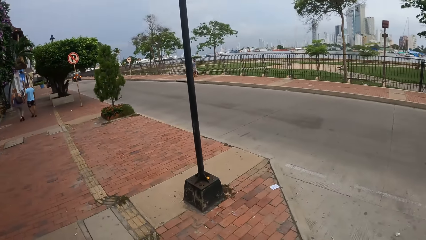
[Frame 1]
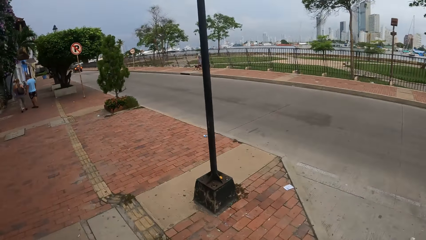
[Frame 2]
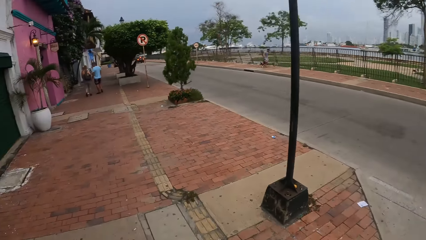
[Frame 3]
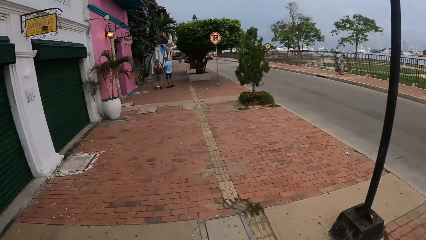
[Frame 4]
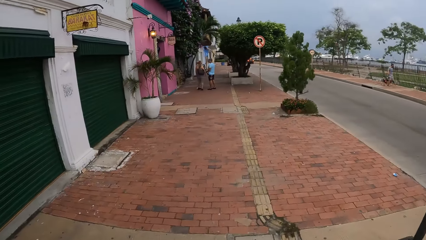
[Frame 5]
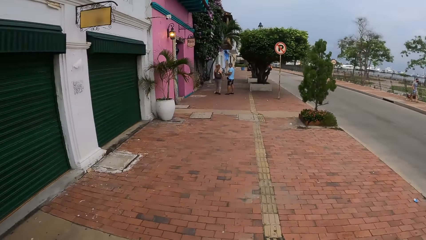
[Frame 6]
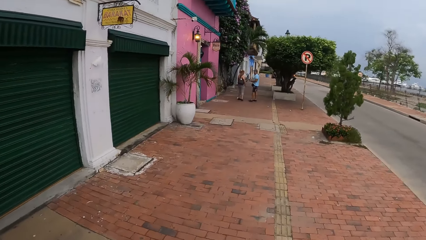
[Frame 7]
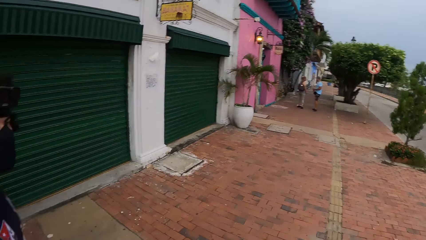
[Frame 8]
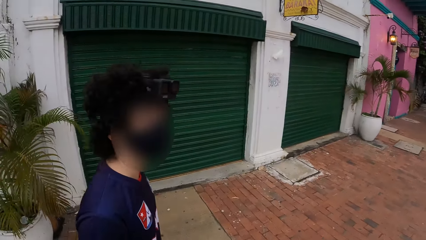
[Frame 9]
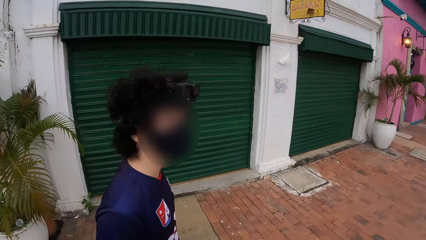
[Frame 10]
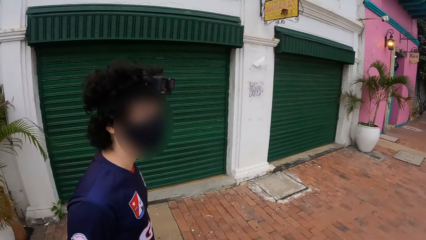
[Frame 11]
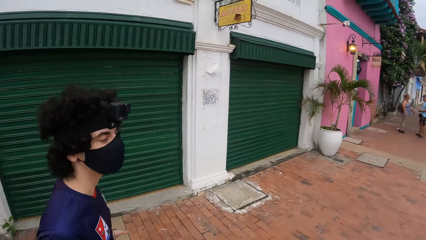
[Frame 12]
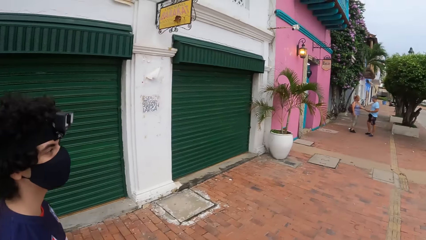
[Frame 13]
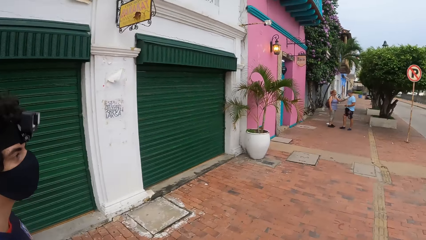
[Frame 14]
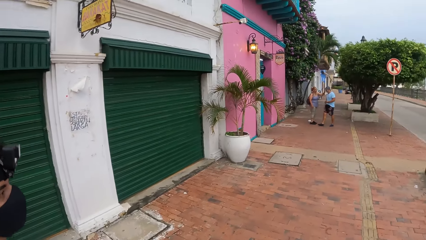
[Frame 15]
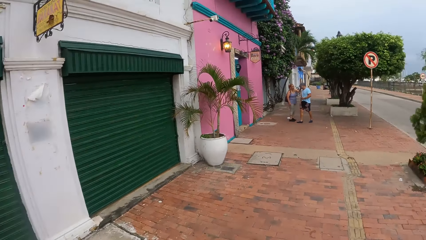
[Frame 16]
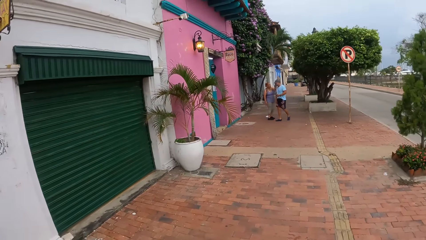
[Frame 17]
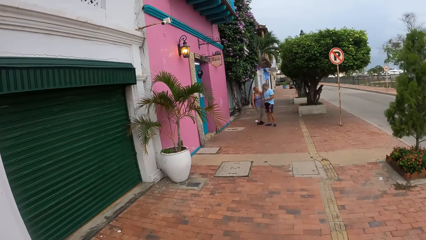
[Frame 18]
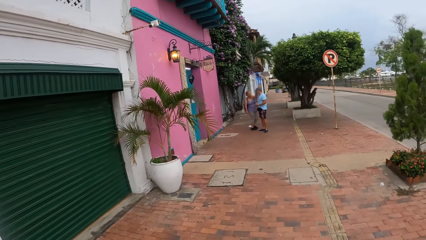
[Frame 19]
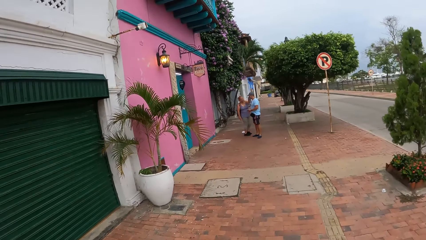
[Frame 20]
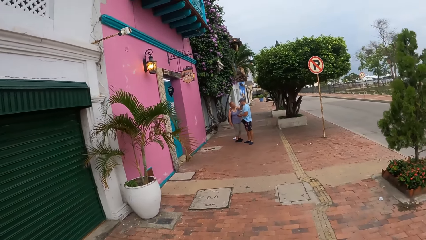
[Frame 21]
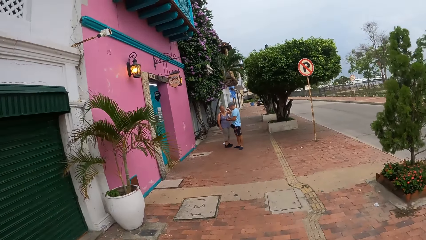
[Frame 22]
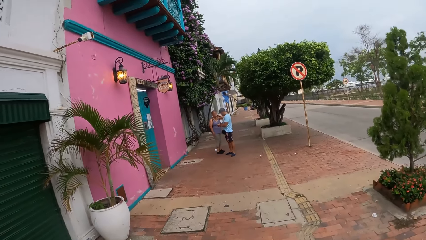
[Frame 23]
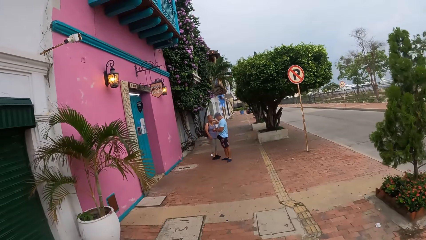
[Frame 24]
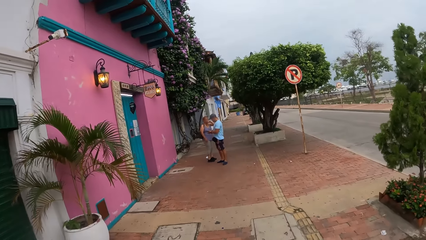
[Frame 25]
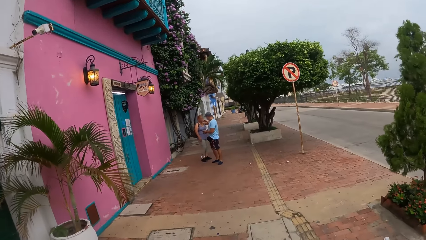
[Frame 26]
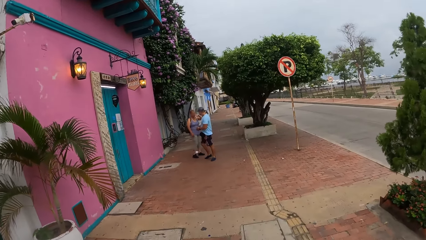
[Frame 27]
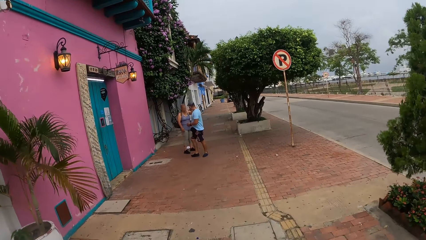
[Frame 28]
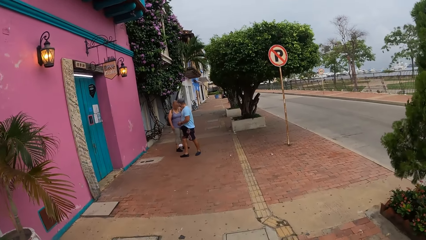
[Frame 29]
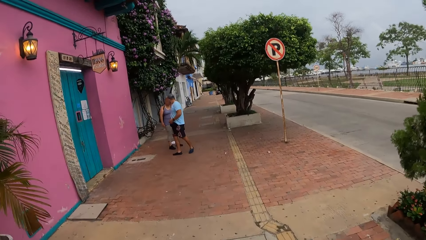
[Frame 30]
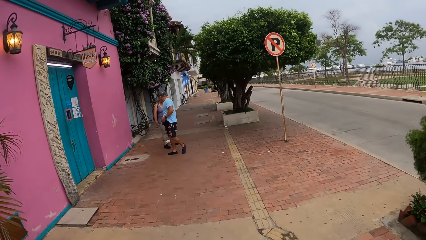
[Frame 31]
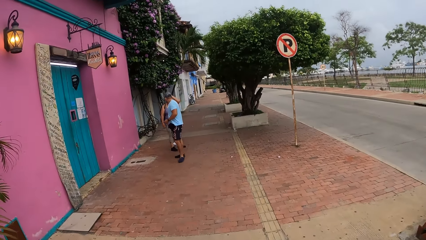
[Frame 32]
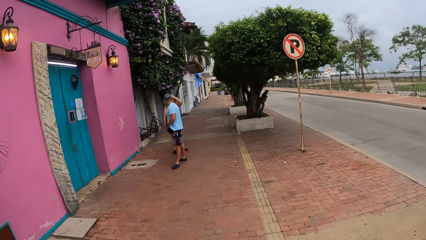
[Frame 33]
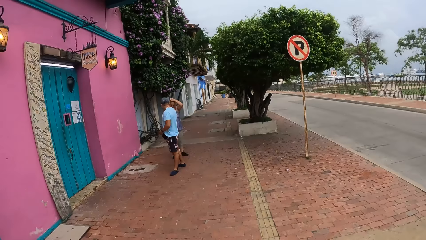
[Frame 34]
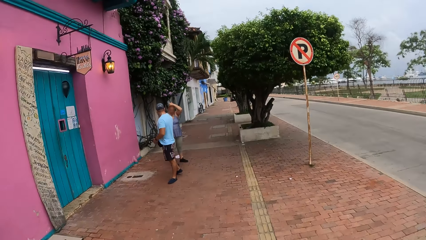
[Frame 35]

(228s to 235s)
The camera wearer looks around the place.

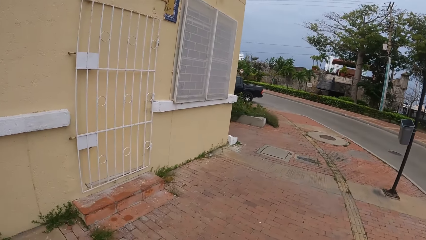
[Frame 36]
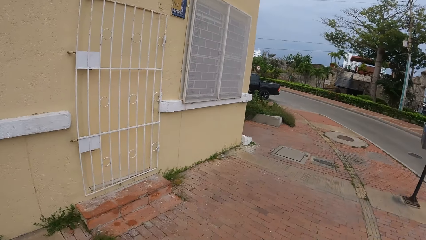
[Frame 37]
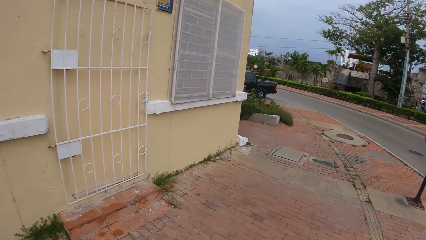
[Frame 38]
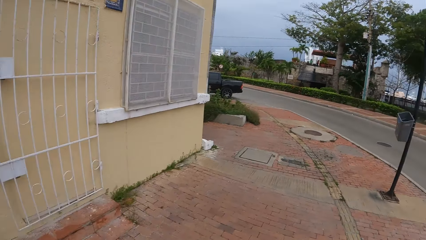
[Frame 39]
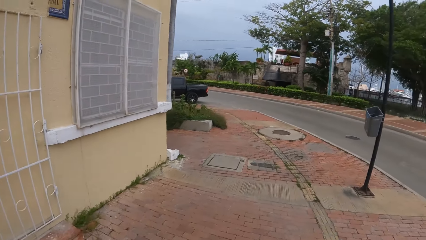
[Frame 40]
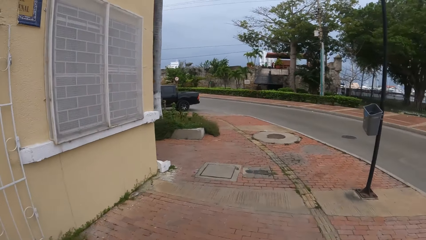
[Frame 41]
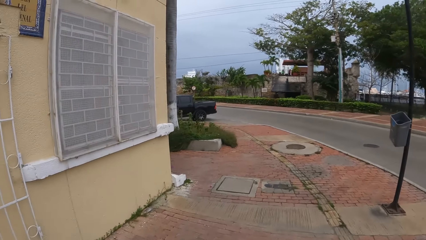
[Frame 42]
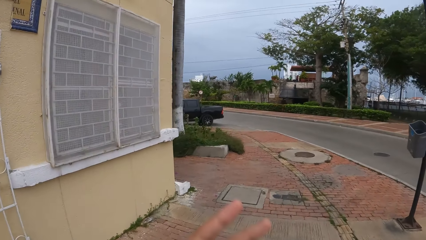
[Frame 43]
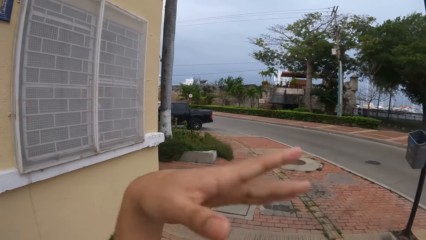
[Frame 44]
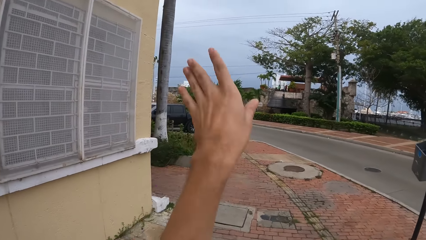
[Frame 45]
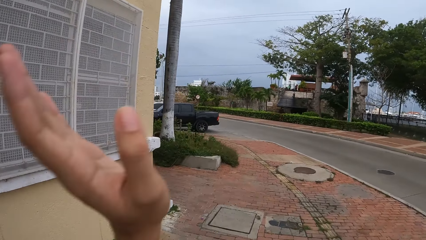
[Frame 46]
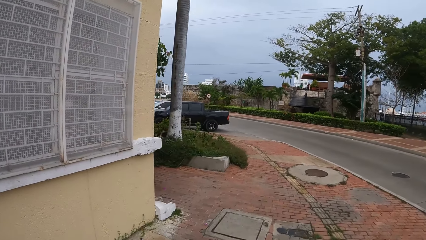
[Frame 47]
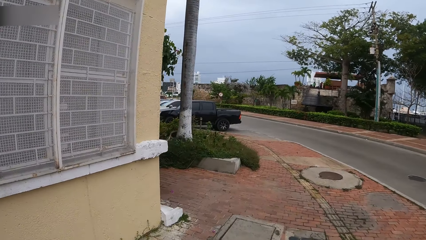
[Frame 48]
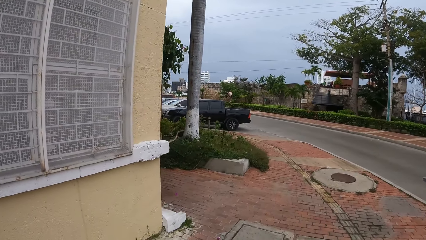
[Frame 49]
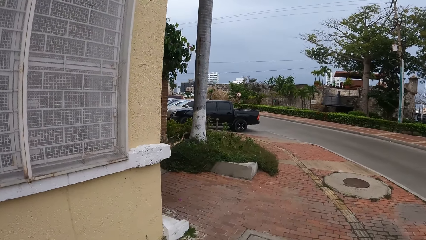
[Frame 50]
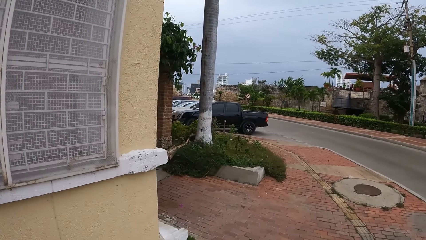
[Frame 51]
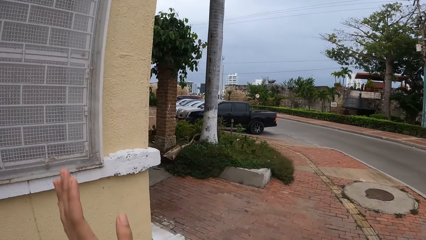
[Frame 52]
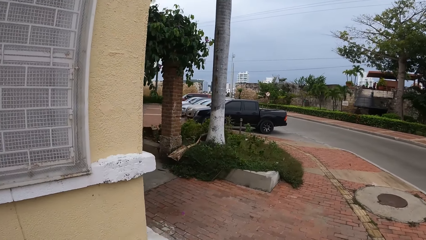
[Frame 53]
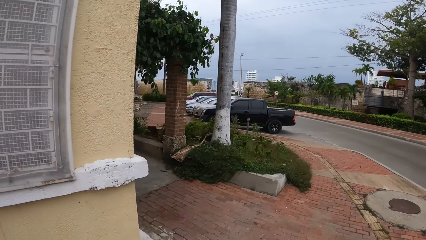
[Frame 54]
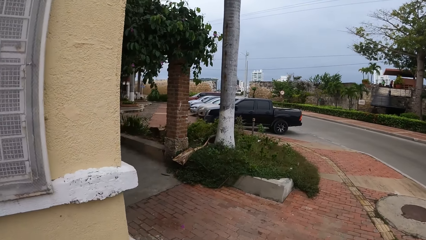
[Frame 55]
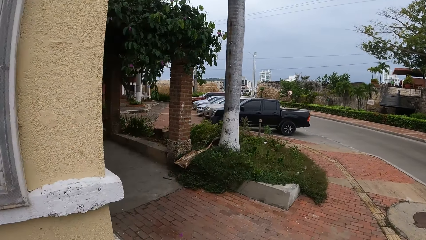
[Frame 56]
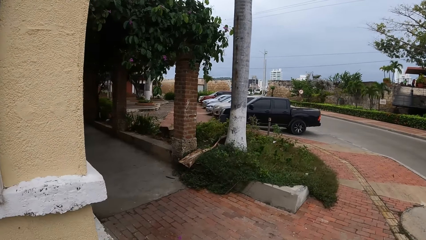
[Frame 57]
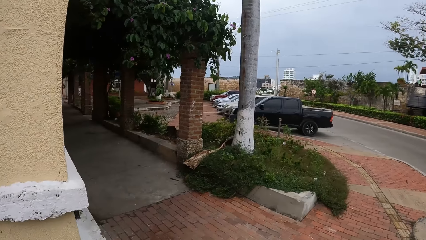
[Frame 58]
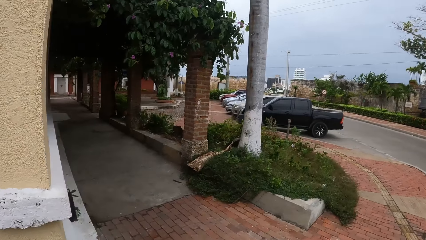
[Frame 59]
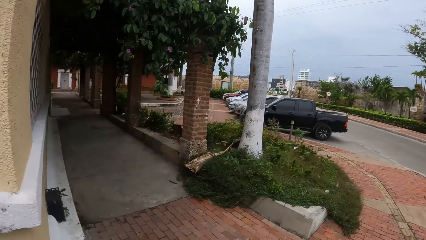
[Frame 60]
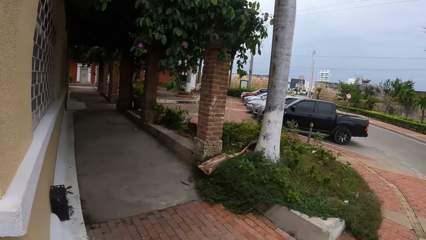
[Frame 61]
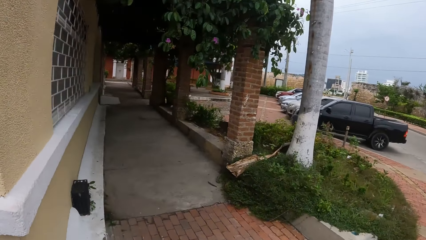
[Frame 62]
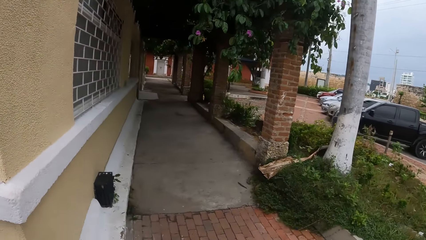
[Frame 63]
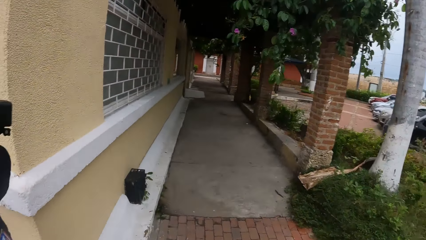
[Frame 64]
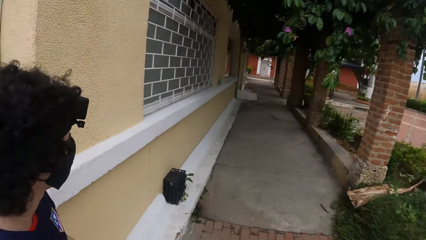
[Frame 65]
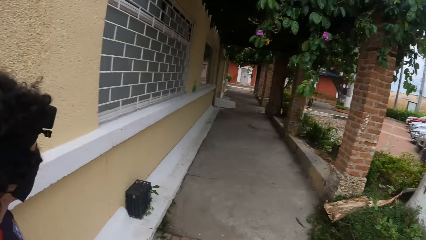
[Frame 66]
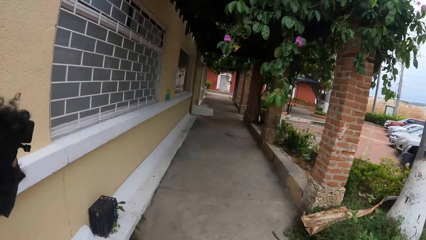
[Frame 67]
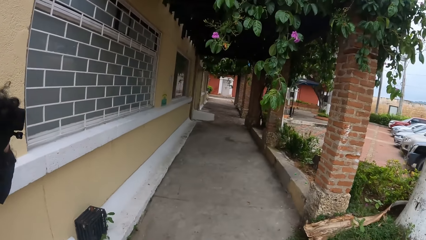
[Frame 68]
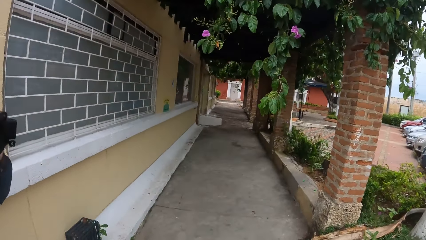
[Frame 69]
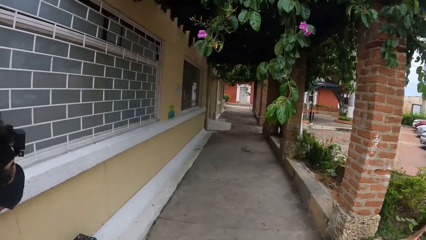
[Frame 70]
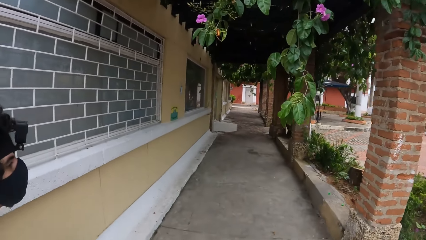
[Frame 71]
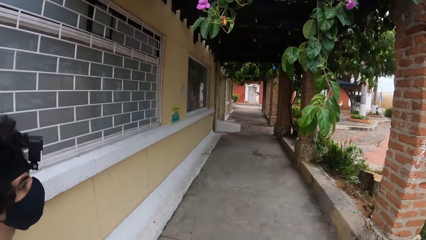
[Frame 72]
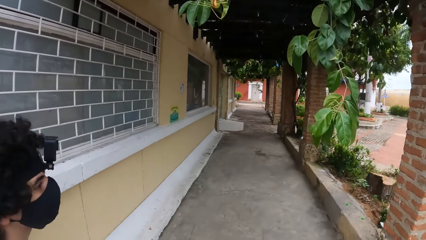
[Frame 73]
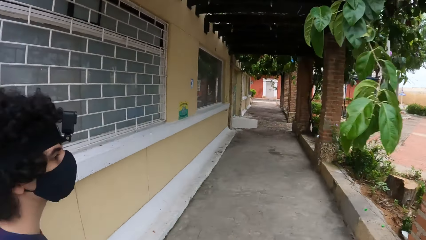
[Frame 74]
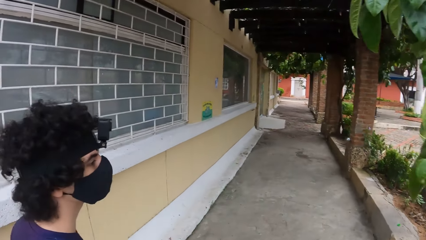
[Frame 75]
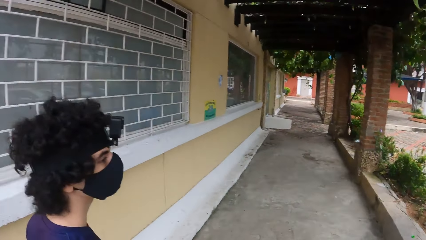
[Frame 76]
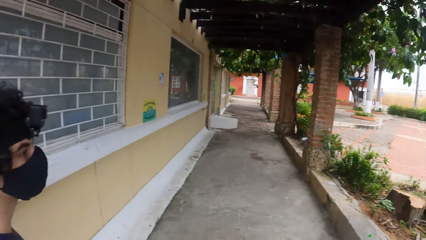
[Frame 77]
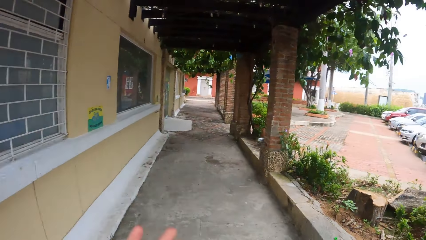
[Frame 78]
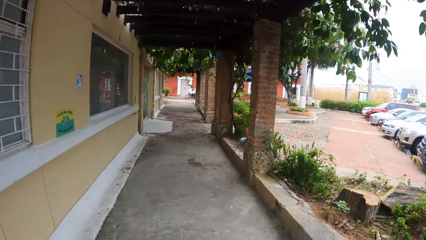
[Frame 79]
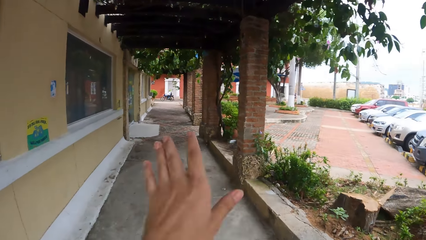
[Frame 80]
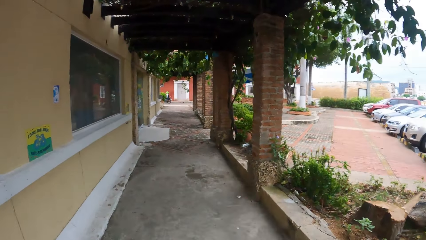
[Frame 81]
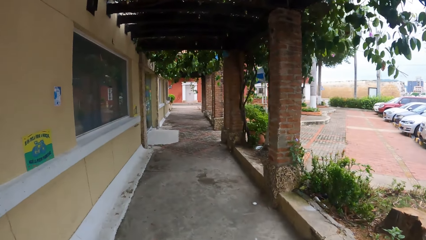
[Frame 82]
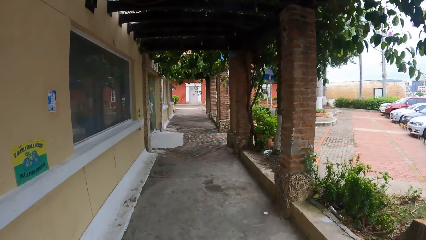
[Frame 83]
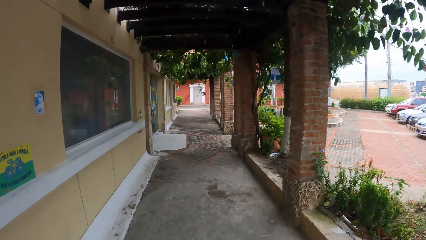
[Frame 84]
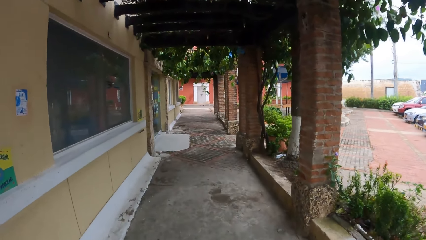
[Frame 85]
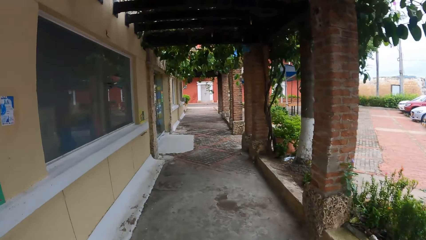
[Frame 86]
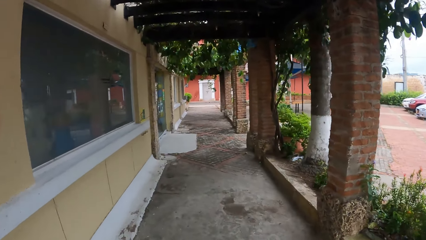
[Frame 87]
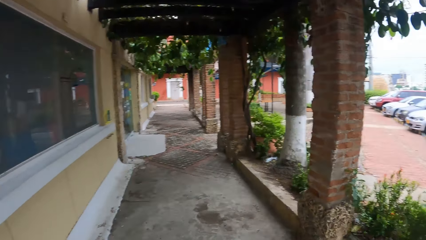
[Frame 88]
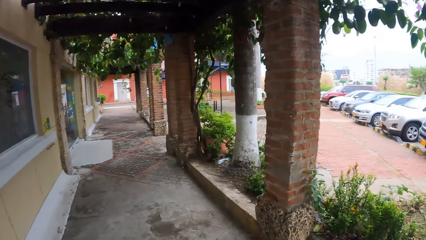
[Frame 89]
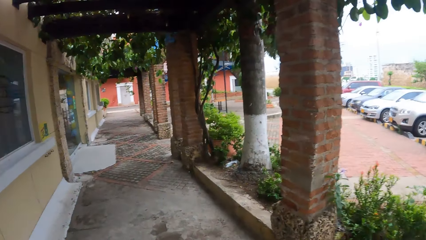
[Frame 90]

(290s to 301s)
The camera wearer sways the hand. They walk on the pavement. They move the hand. They walk on the pavement.
